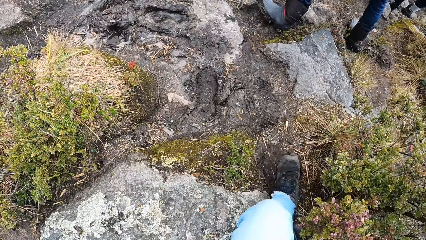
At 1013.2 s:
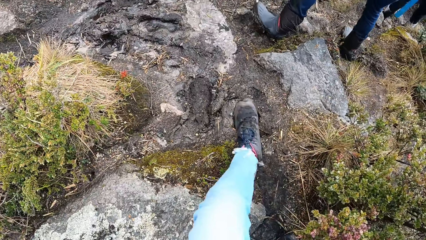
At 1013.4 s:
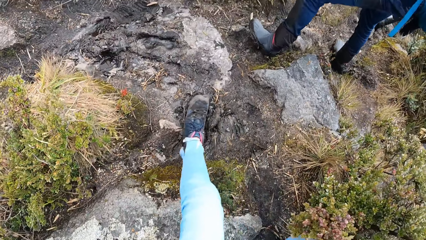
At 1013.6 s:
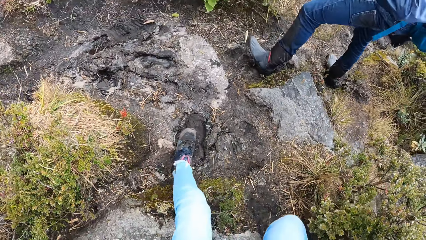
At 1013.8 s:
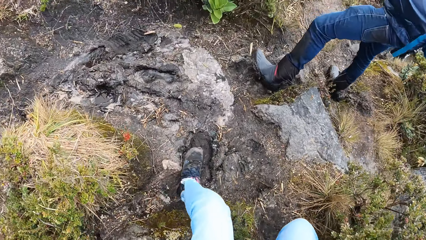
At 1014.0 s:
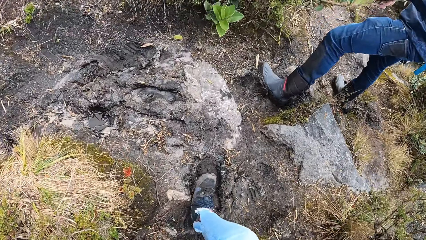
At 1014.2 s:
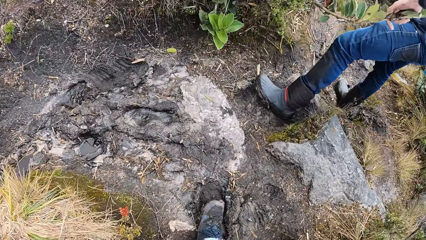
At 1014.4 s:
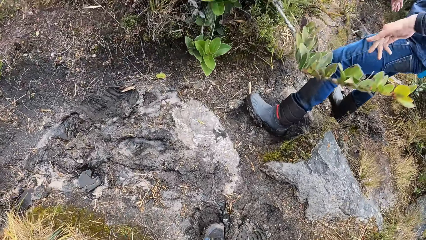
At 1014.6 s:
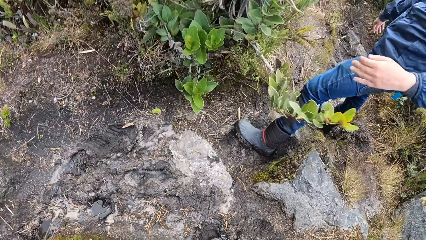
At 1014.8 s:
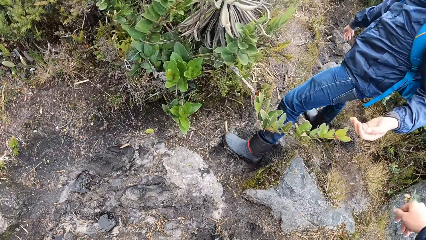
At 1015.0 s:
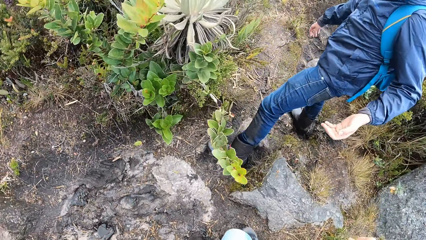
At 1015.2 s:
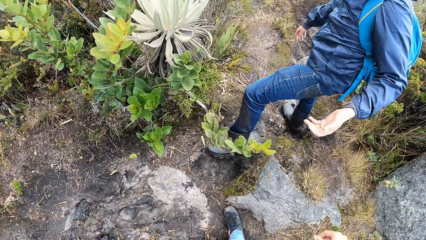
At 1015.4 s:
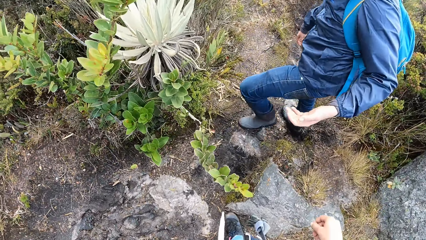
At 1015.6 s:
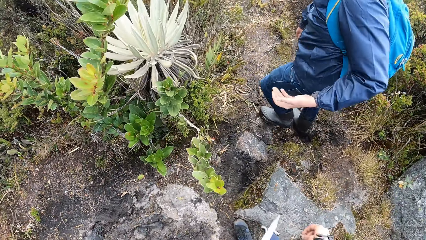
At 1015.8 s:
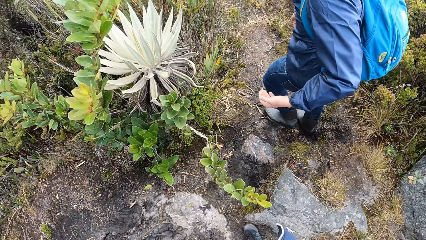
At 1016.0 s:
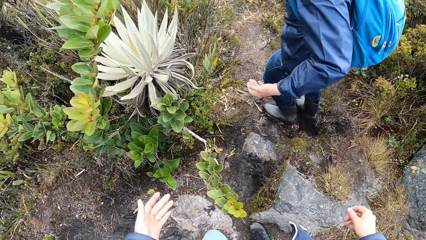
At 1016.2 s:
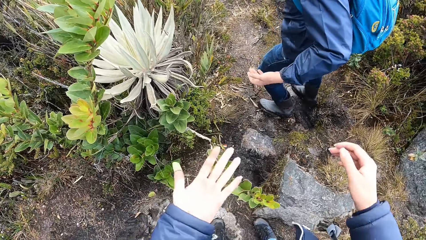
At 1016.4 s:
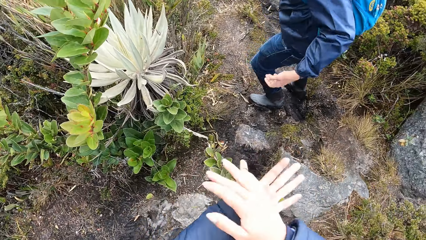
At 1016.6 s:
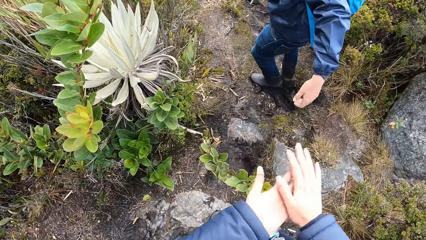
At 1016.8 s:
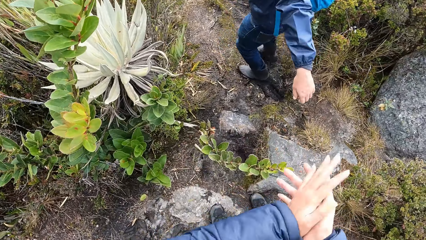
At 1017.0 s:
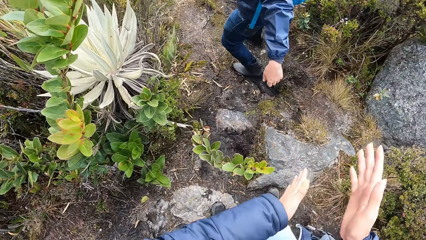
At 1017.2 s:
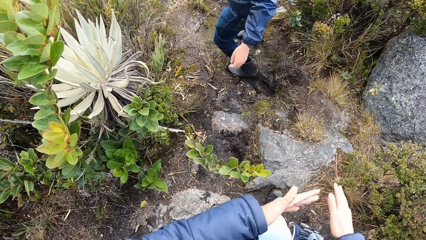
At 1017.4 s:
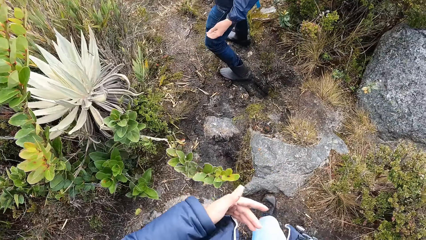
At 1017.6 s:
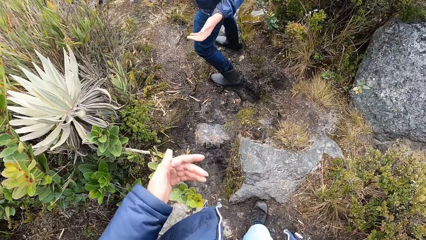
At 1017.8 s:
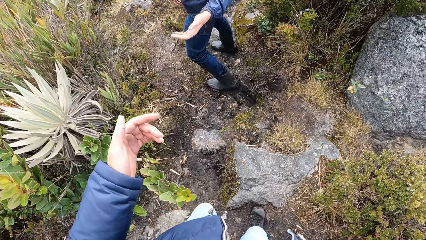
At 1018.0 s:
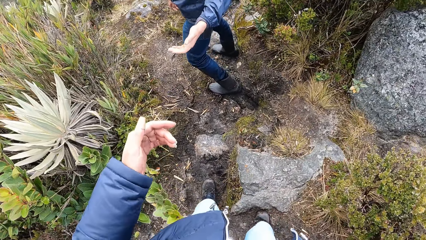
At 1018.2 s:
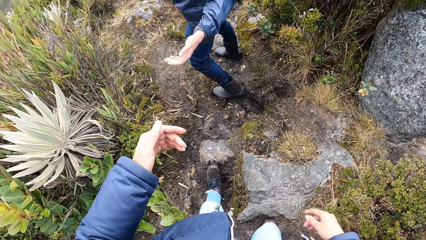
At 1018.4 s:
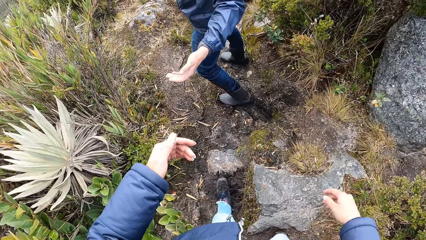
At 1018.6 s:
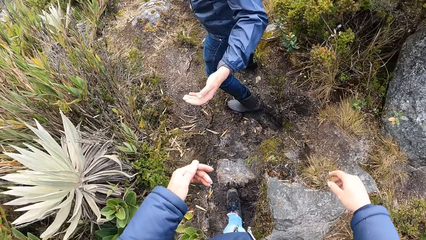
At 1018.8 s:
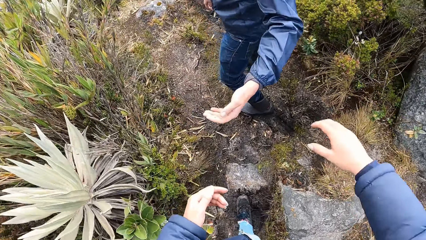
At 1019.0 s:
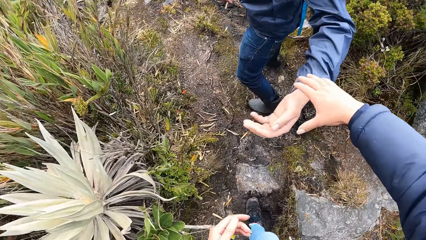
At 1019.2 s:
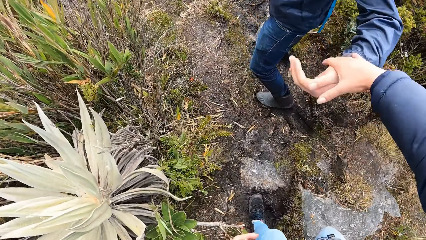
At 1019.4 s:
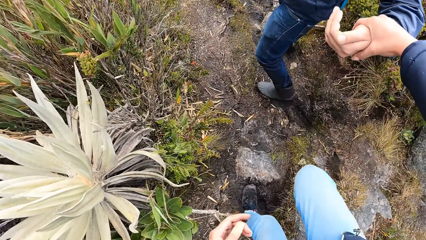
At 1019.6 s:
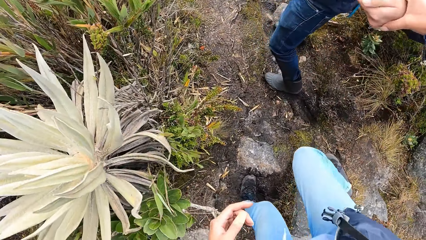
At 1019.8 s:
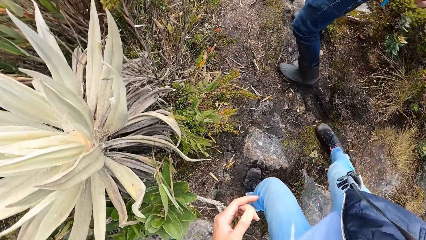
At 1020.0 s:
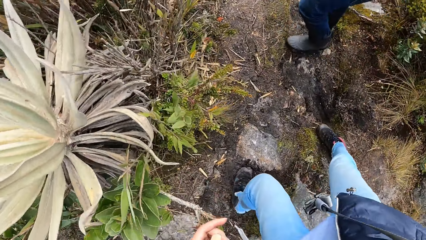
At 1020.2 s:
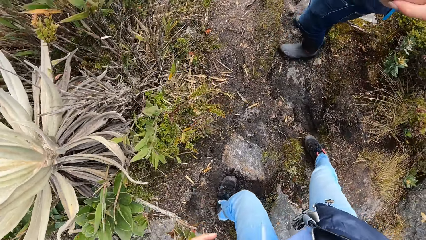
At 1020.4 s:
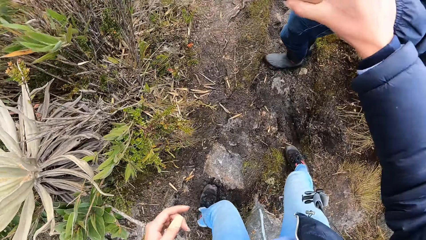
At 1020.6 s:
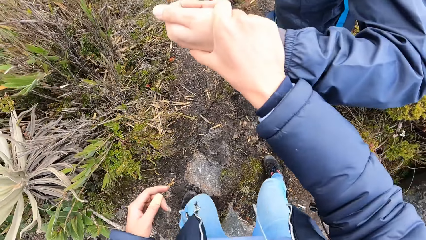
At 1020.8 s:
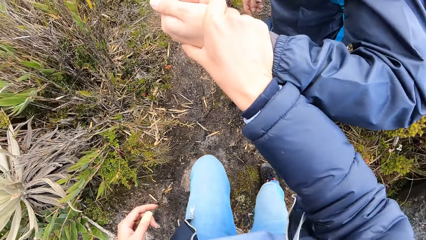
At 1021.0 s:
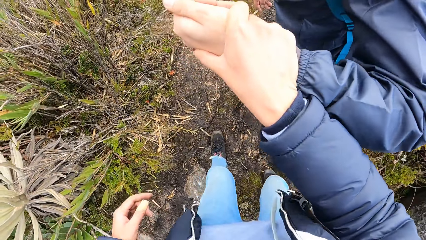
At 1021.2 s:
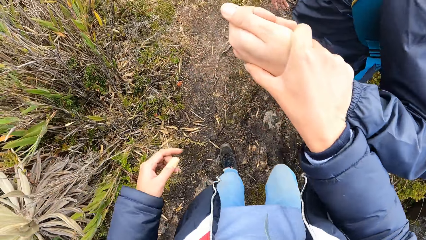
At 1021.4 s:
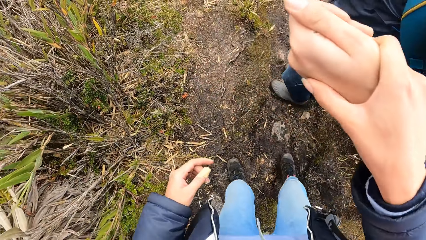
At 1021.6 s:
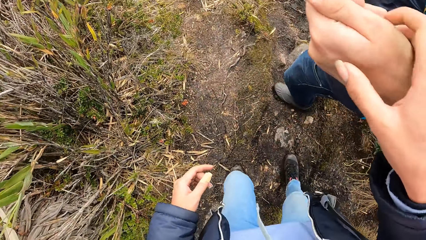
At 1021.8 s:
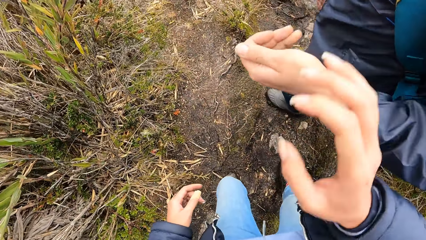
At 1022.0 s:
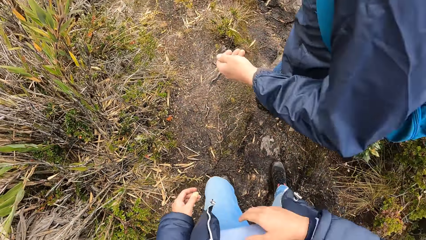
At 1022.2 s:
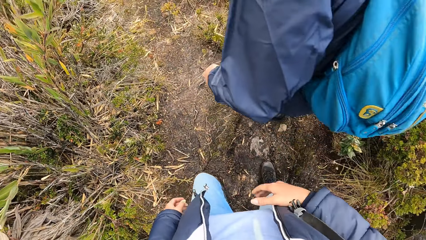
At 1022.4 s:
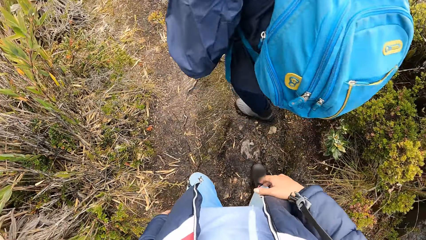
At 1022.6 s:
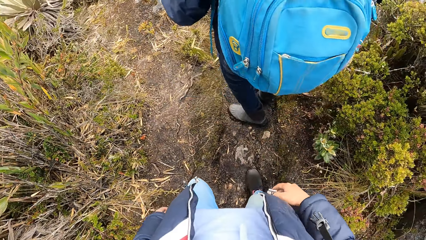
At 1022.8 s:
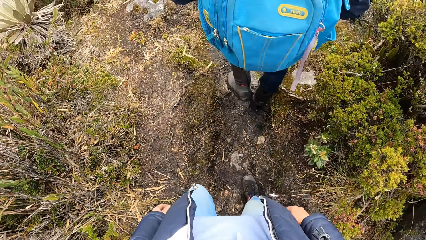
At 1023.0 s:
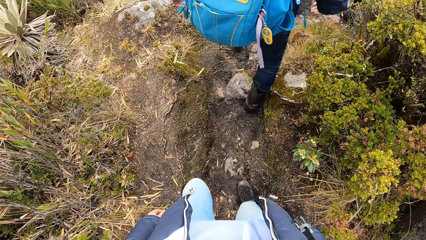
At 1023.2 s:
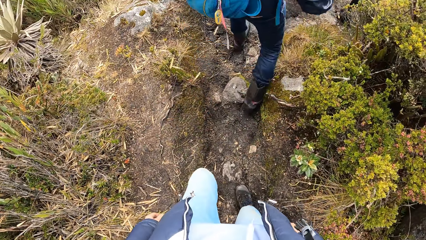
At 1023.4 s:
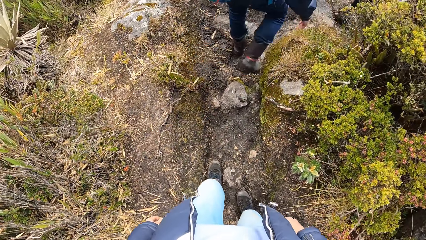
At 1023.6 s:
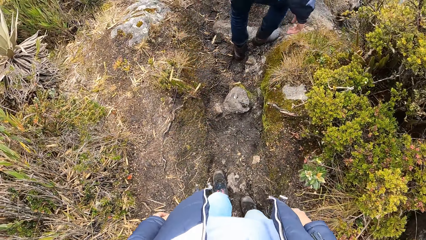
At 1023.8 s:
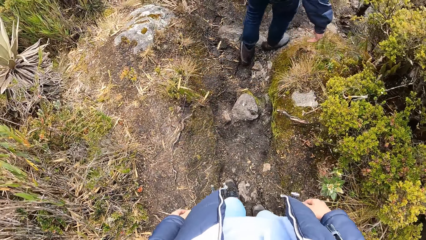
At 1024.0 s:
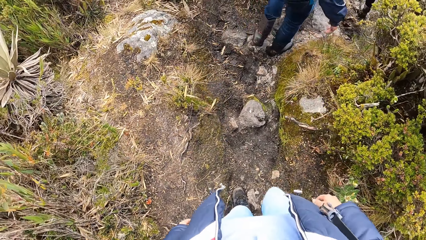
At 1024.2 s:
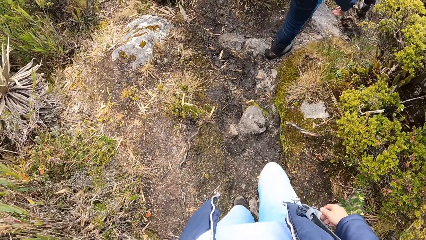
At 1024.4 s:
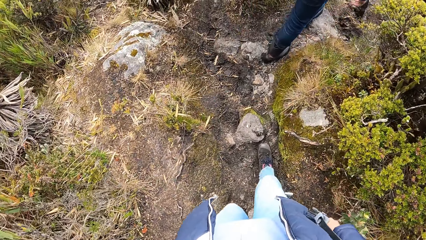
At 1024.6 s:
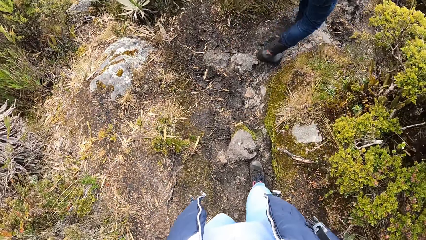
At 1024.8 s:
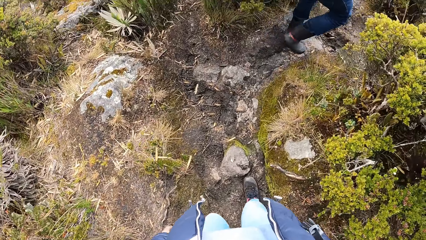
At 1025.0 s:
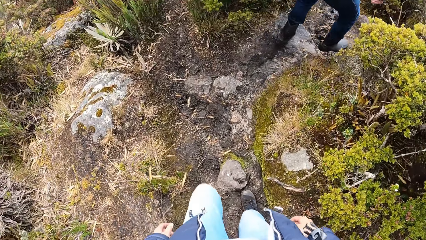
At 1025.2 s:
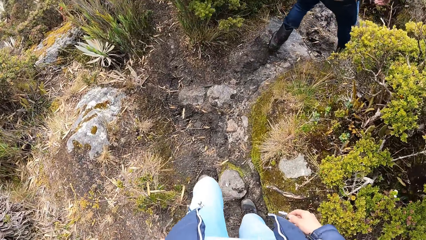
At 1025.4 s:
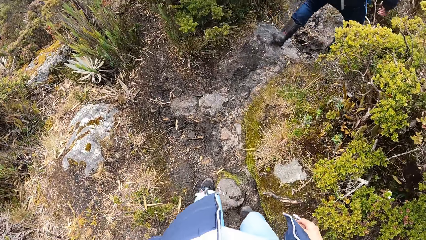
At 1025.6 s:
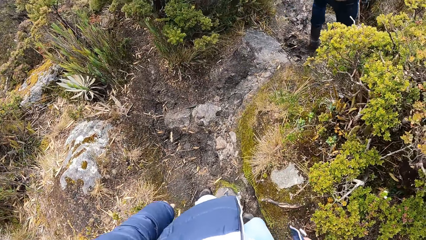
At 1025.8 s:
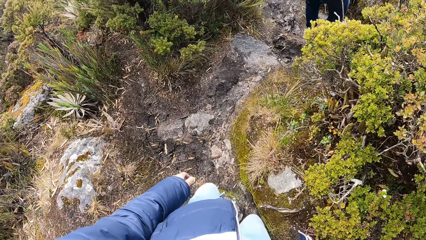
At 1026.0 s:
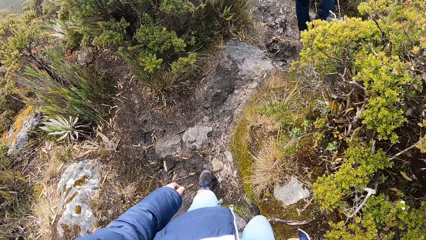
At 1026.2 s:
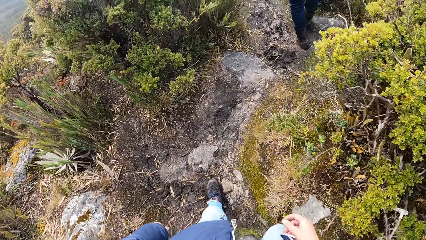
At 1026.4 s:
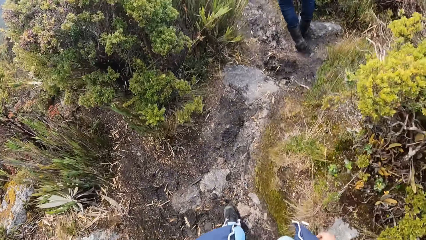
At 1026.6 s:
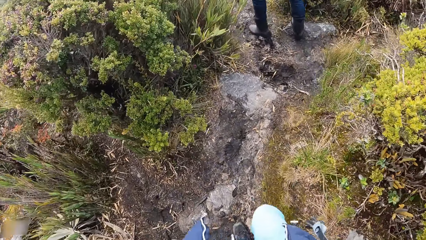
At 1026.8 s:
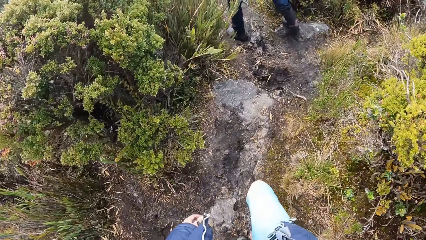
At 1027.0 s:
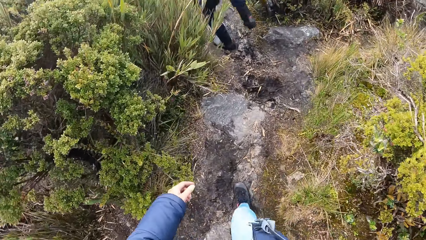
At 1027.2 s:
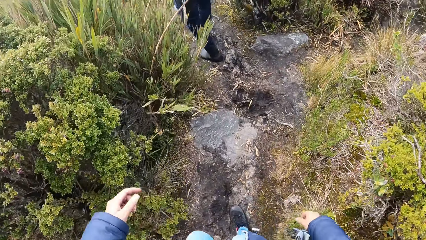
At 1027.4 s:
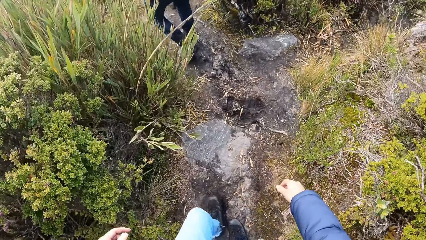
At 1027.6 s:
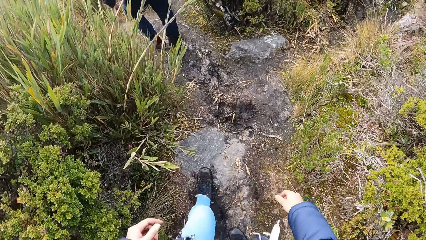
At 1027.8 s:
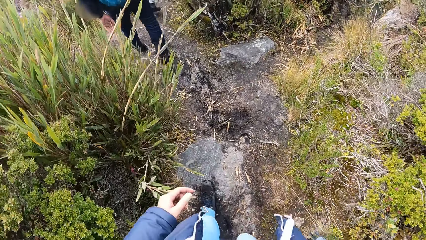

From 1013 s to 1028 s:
The camera wearer rubs the hands. She holds a man's left hand. She walks on the path in the mountain with her friends.
